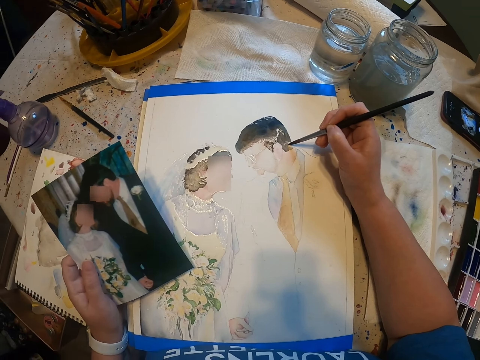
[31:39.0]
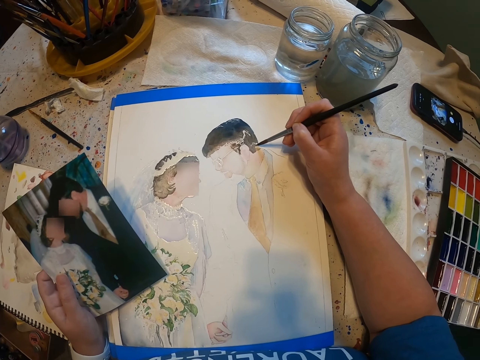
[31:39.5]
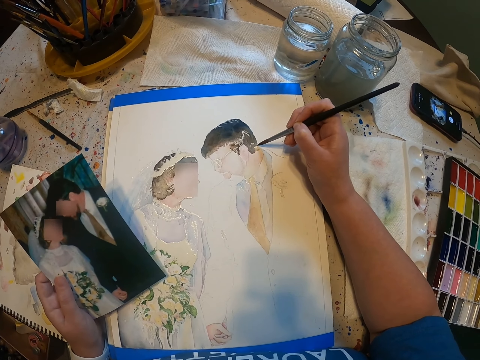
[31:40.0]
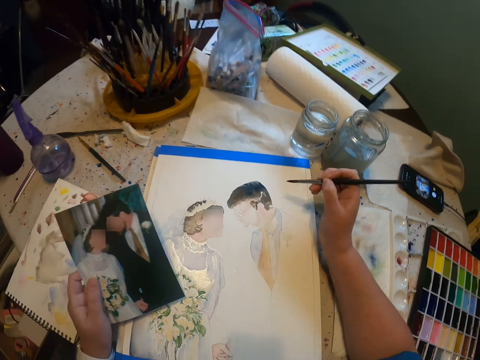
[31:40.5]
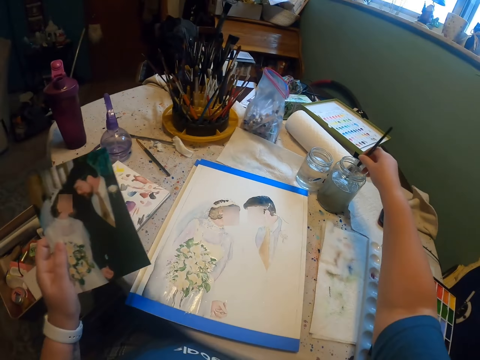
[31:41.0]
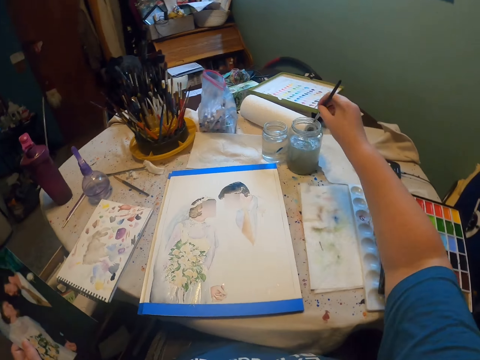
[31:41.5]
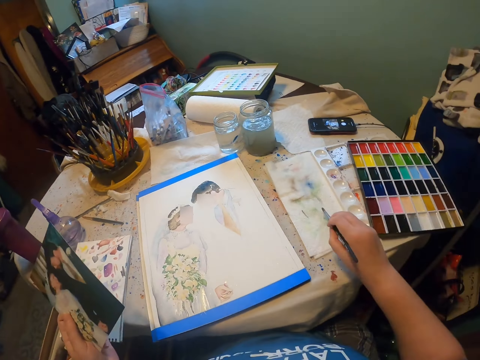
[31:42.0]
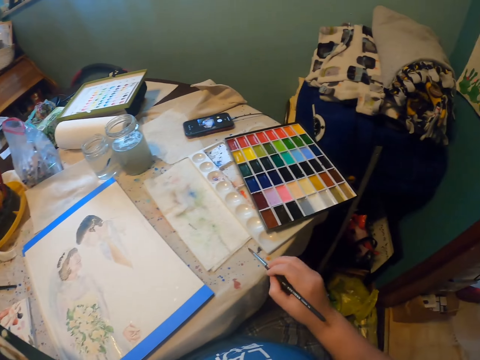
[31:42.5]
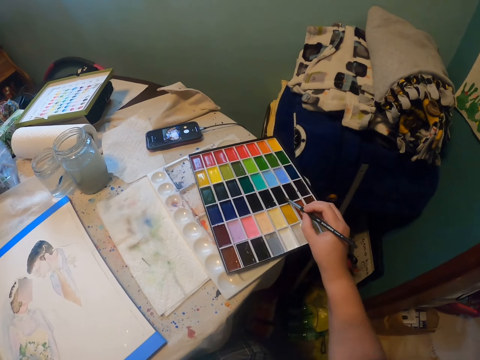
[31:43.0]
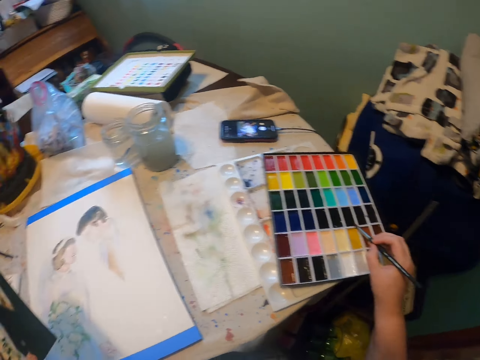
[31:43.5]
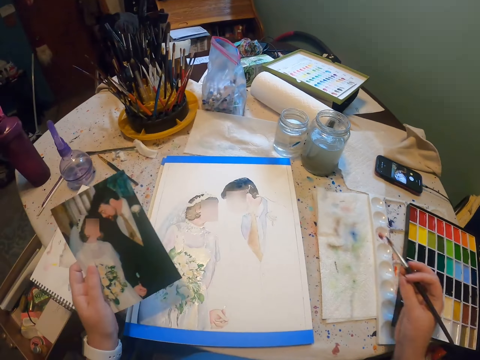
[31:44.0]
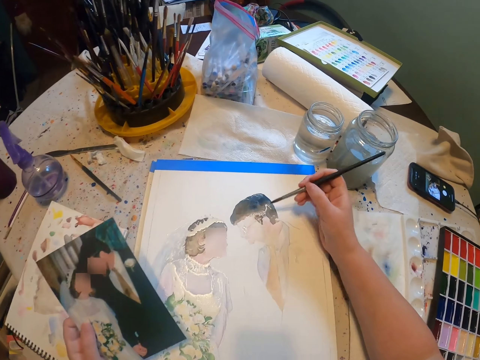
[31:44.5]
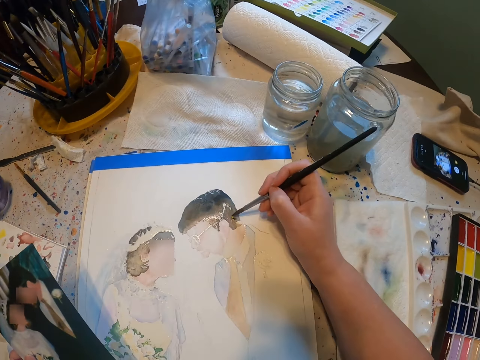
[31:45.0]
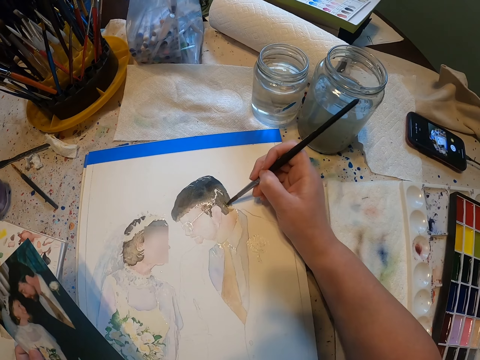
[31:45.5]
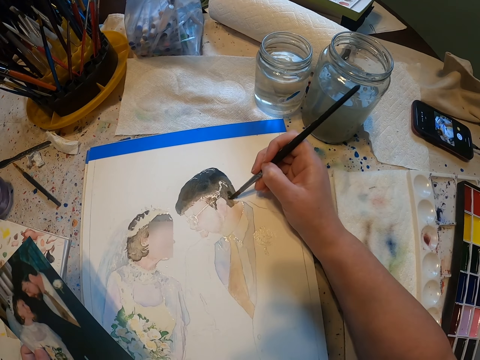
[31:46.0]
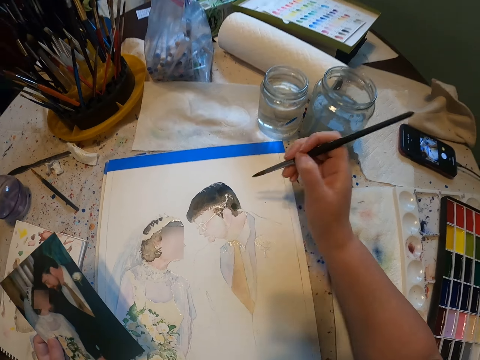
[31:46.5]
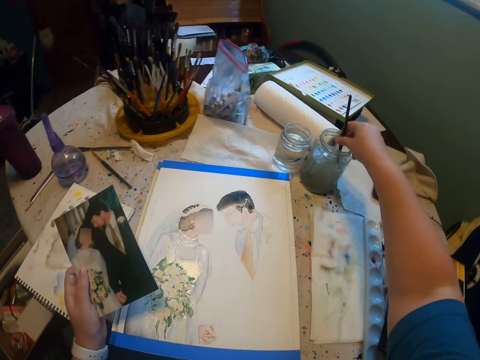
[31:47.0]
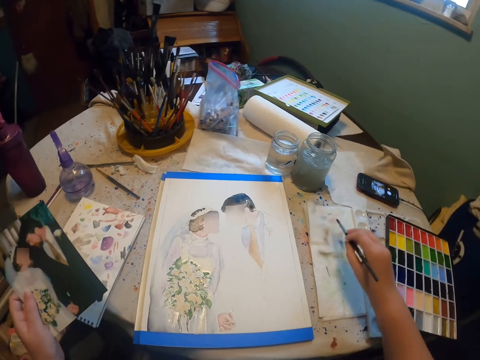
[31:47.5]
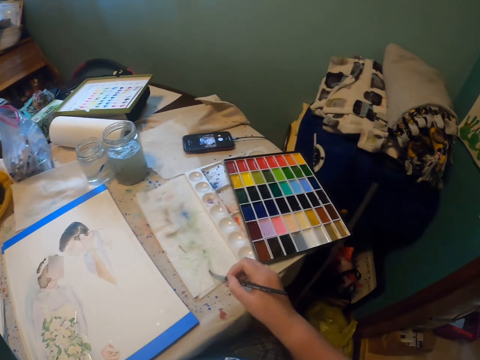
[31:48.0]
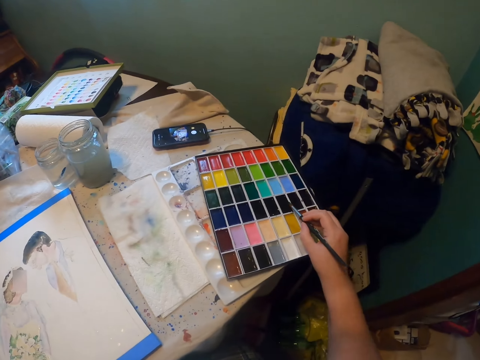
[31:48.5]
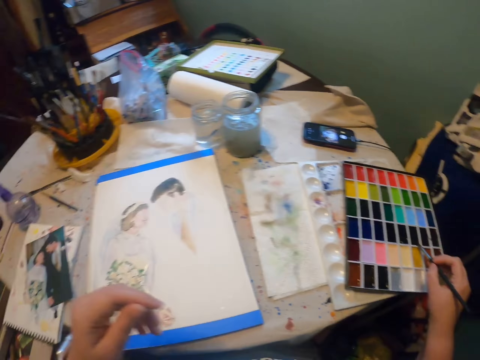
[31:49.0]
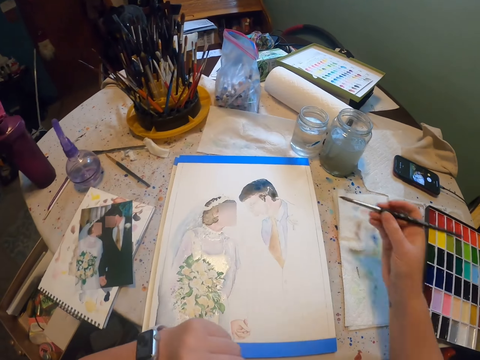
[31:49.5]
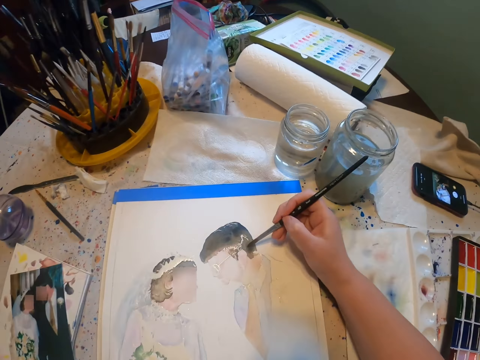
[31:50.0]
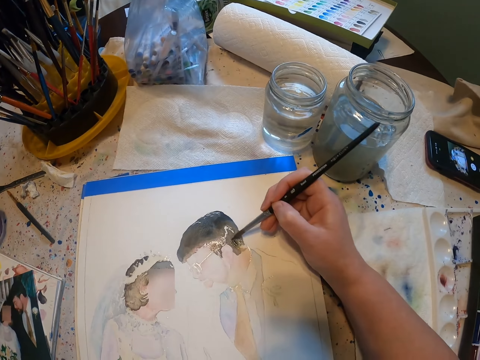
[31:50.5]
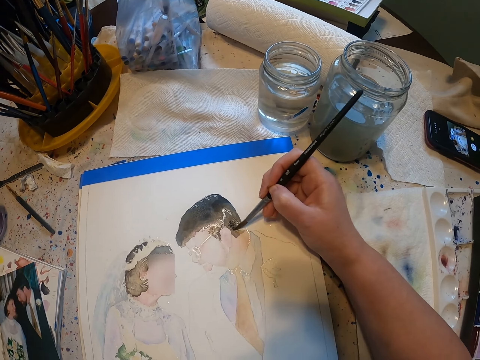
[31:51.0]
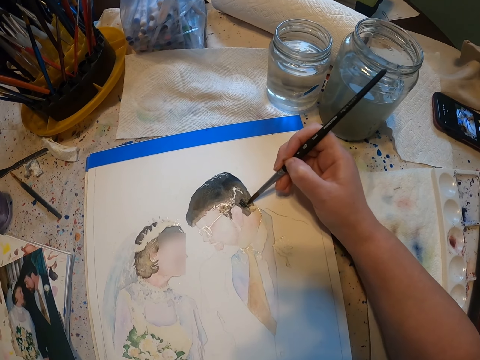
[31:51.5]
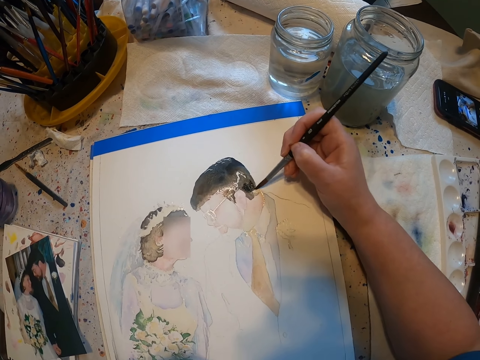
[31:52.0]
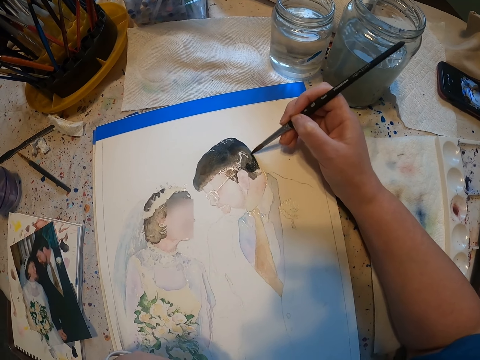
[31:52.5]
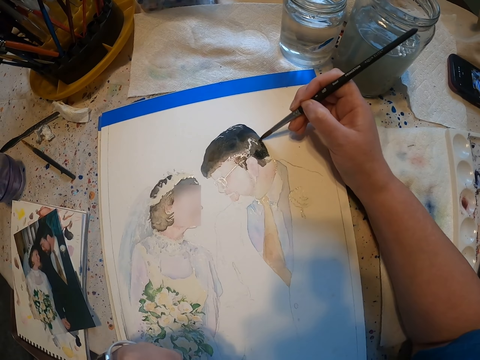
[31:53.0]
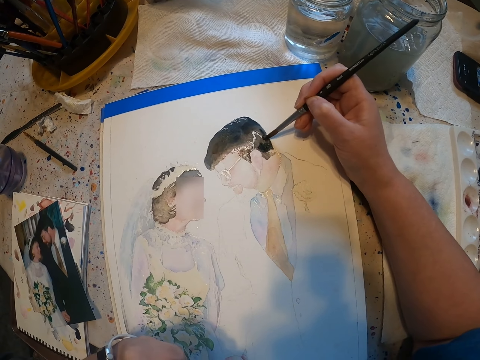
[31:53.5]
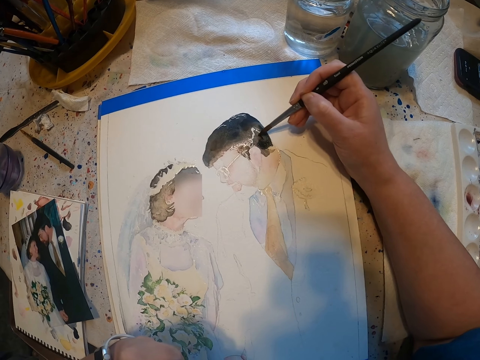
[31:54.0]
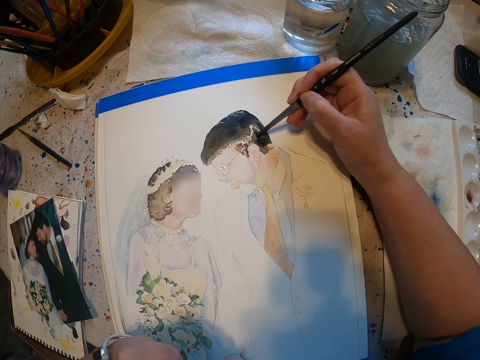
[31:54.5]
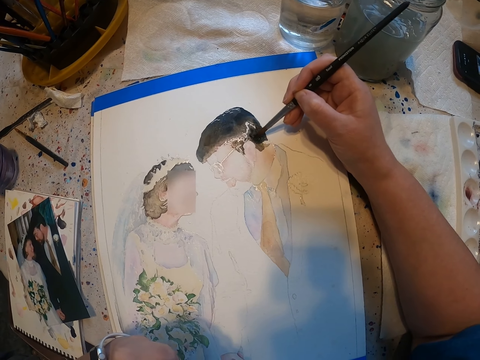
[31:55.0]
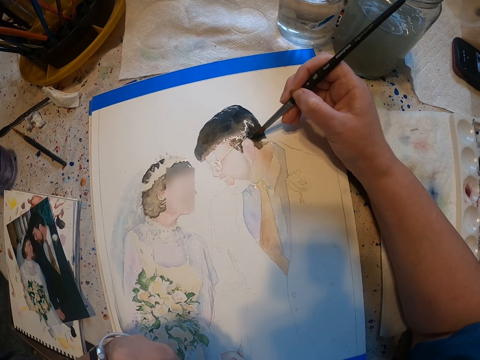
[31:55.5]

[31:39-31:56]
The camera wearer dips a paint brush in the water color. They reduce the paint from the paint brush. They dip the brush in the paint. They paint the sketch with the paint brush on the paint paper. They dip the paint brush in the water color. They reduce the paint from the paint brush. They dip the brush in the paint. They paint the sketch with the brush on the paint paper.

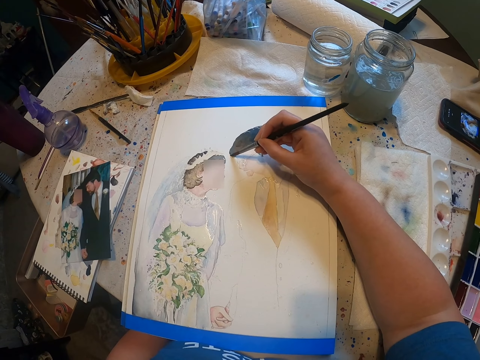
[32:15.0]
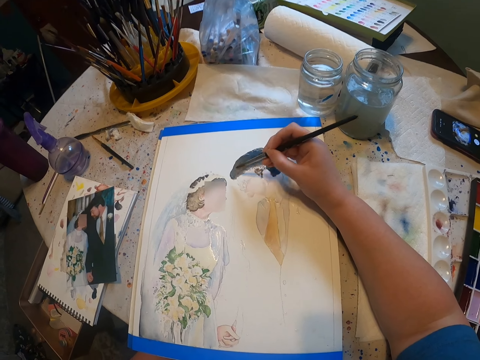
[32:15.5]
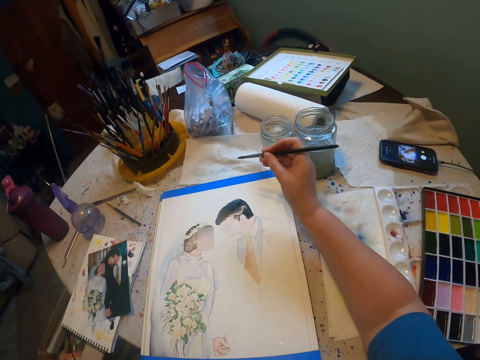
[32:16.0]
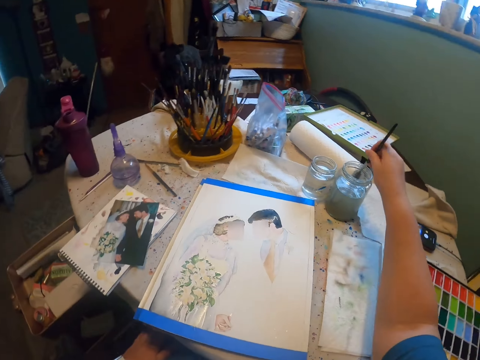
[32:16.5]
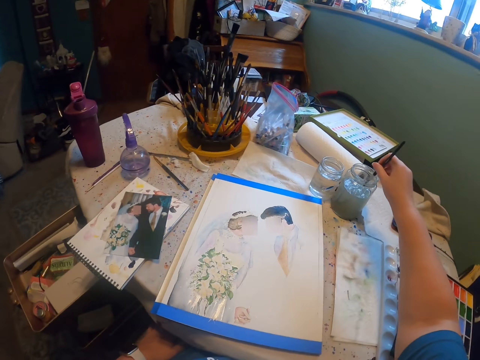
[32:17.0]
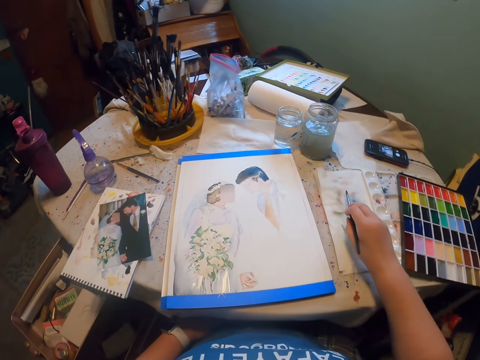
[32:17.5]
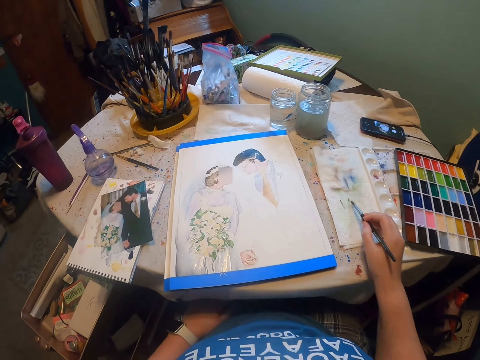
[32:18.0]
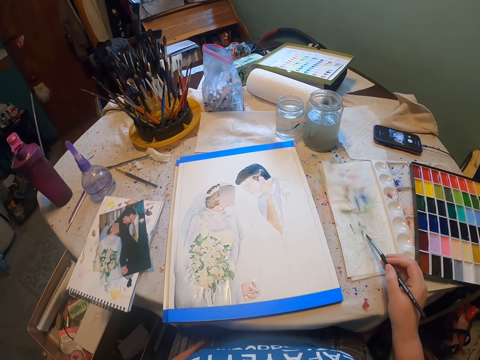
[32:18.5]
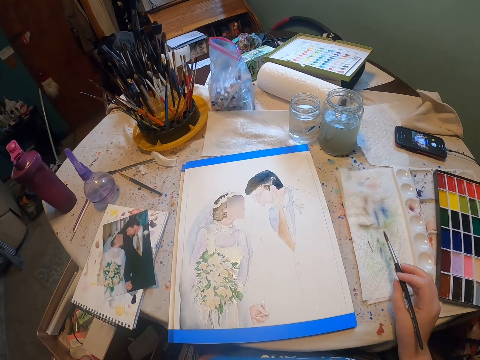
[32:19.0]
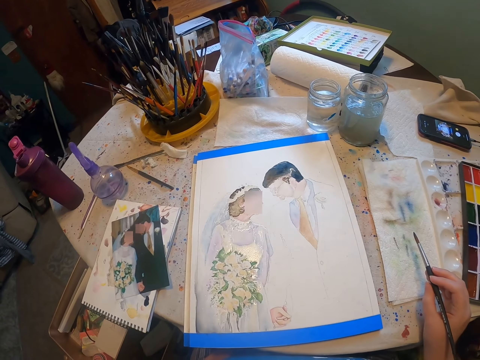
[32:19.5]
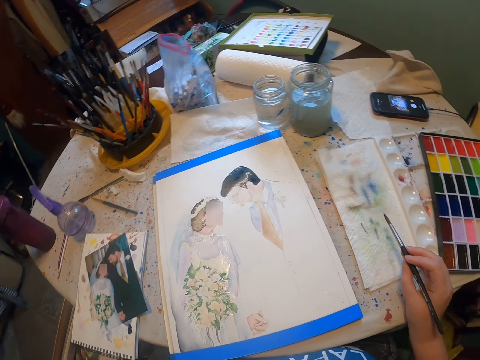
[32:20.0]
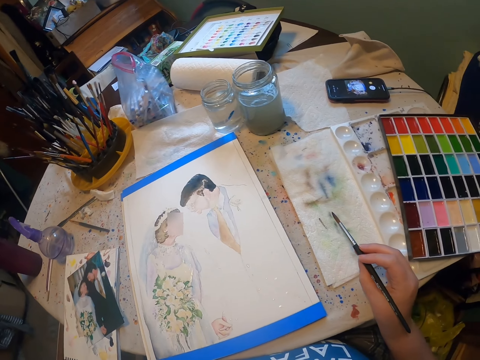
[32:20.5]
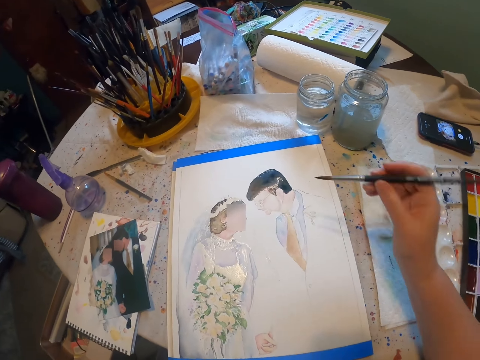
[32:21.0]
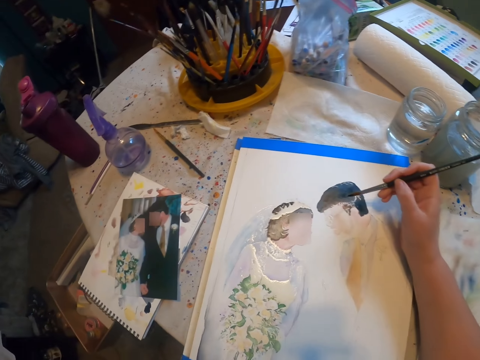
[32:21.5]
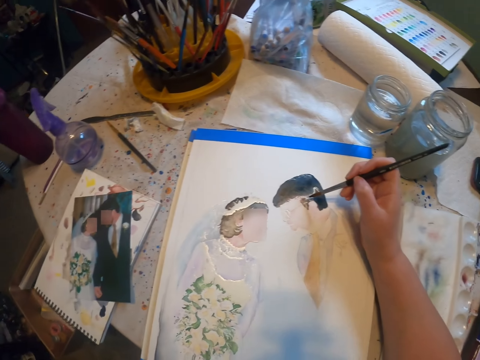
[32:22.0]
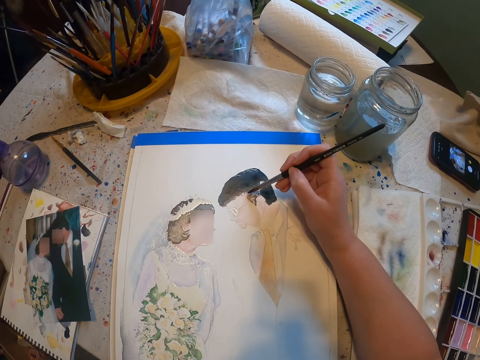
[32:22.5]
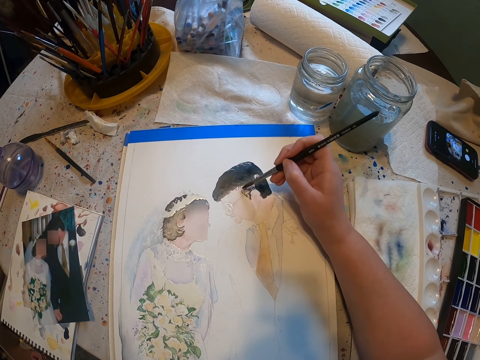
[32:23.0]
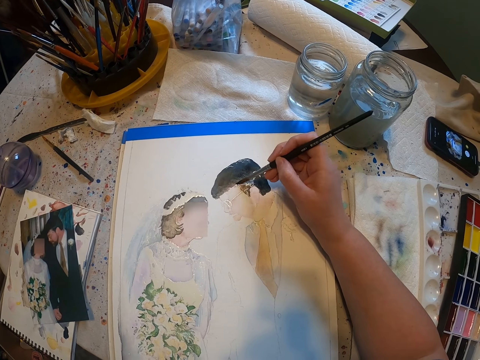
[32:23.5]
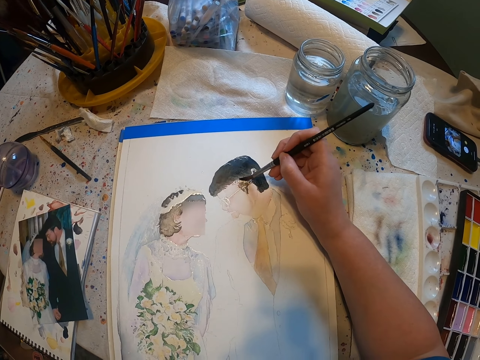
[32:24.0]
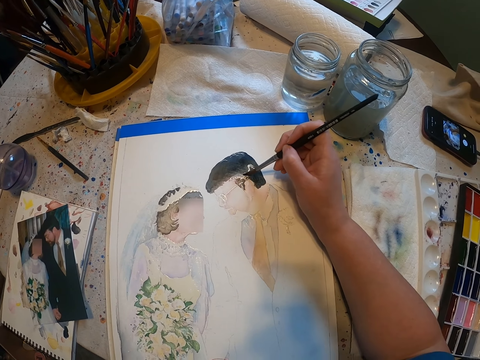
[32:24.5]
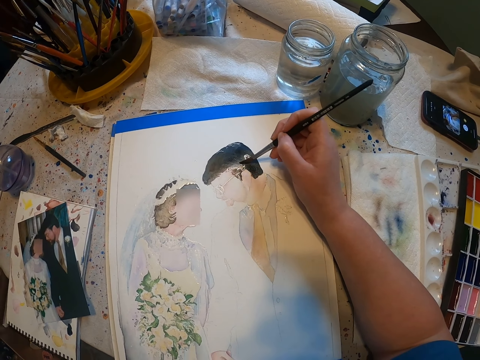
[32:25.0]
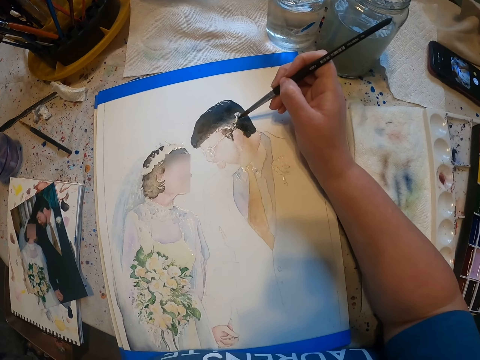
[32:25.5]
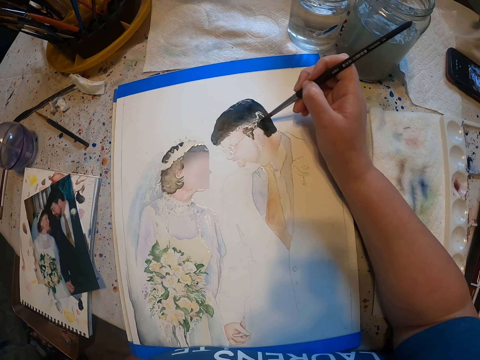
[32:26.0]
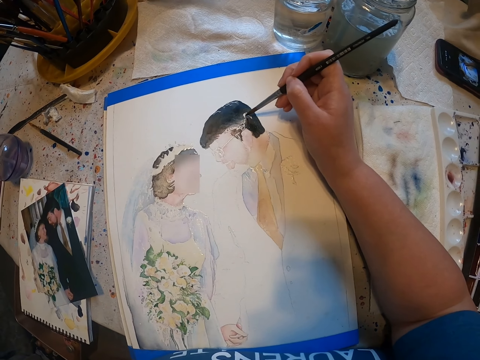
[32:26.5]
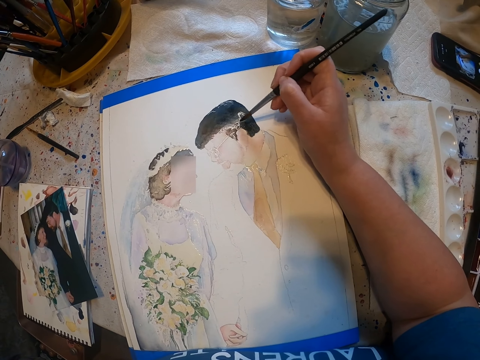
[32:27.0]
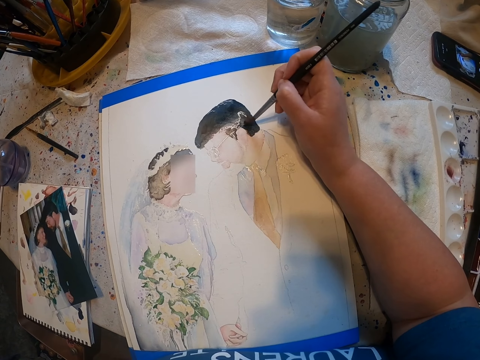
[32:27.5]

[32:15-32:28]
The camera wearer dips the paint brush in a water color. They reduce the paint from the paint brush. They wipe the brush. They paint the sketch with the brush on the paint paper.
